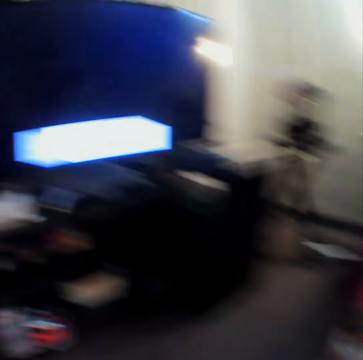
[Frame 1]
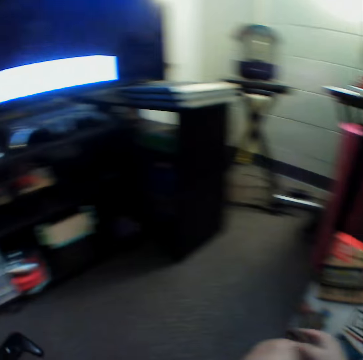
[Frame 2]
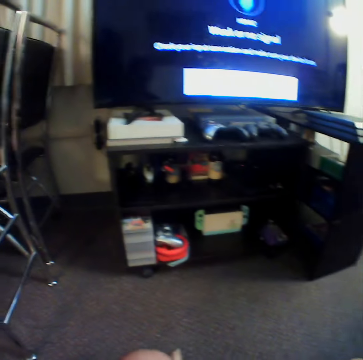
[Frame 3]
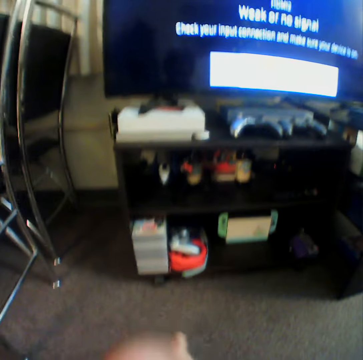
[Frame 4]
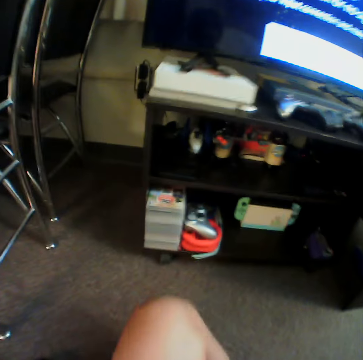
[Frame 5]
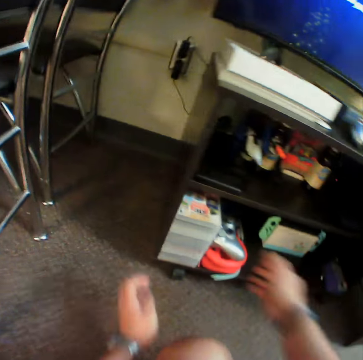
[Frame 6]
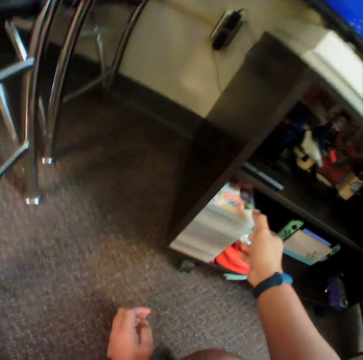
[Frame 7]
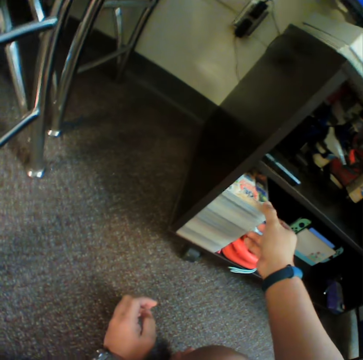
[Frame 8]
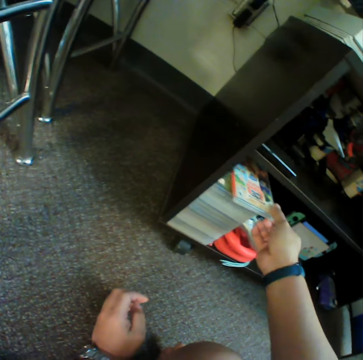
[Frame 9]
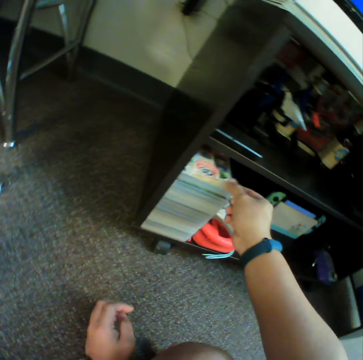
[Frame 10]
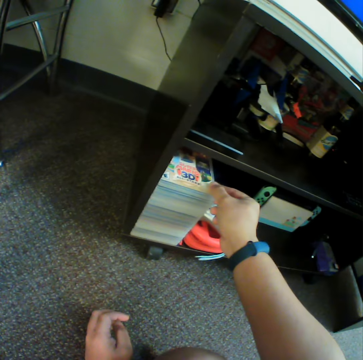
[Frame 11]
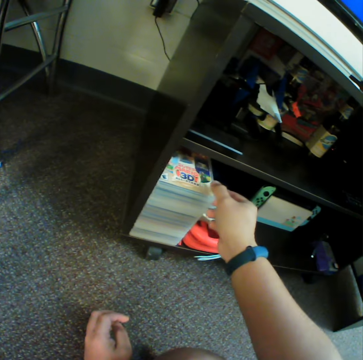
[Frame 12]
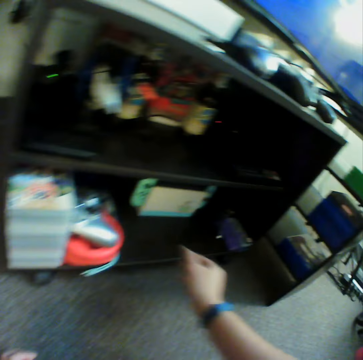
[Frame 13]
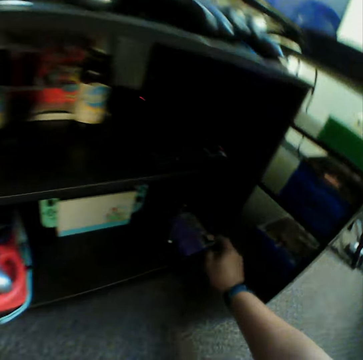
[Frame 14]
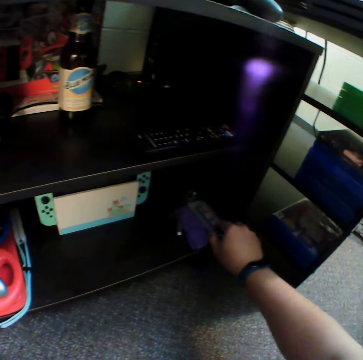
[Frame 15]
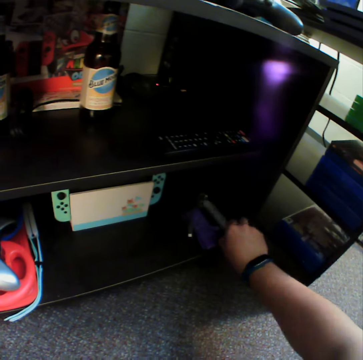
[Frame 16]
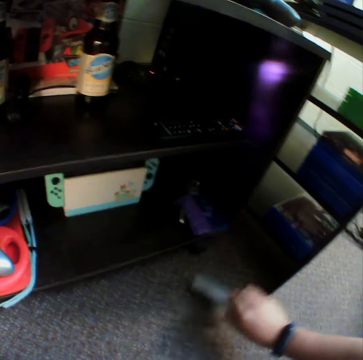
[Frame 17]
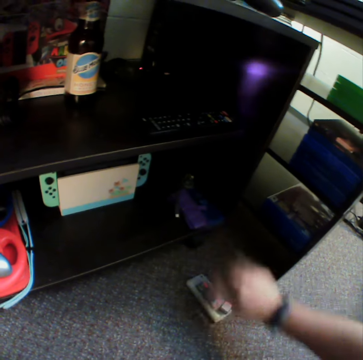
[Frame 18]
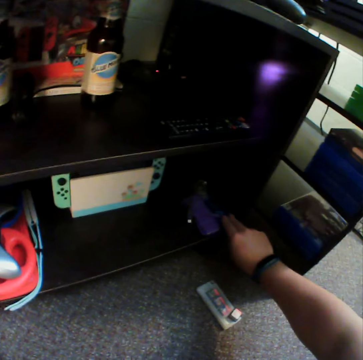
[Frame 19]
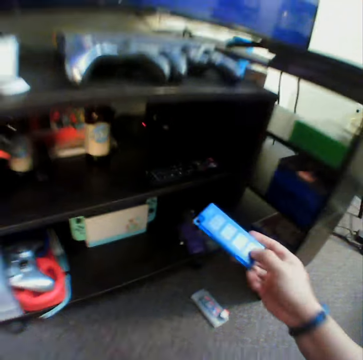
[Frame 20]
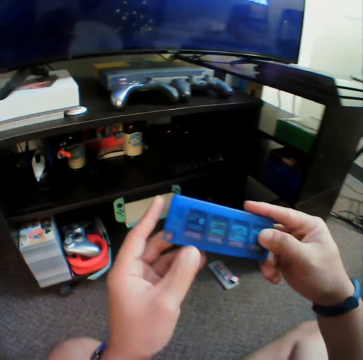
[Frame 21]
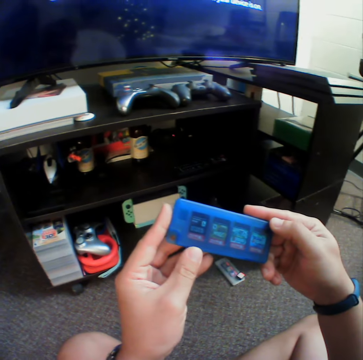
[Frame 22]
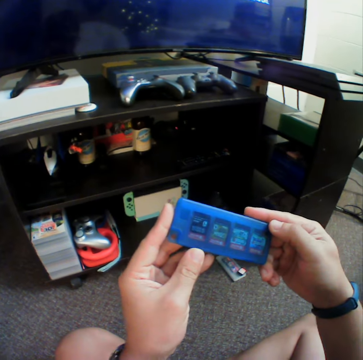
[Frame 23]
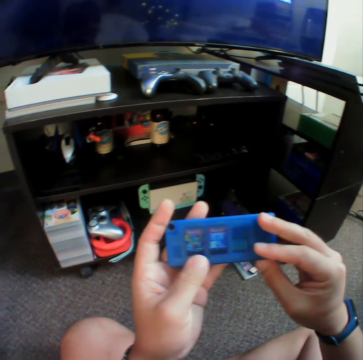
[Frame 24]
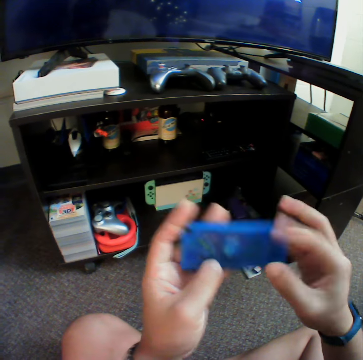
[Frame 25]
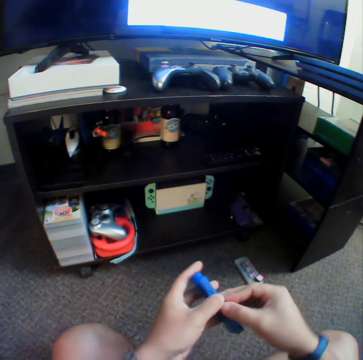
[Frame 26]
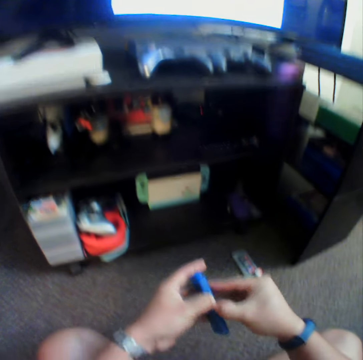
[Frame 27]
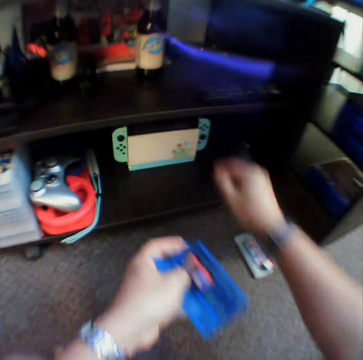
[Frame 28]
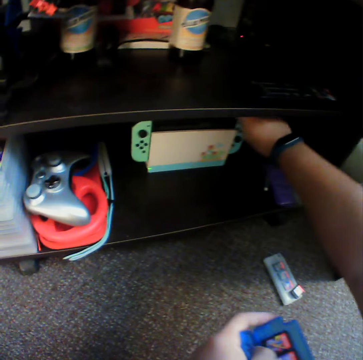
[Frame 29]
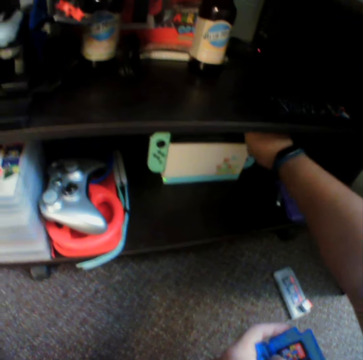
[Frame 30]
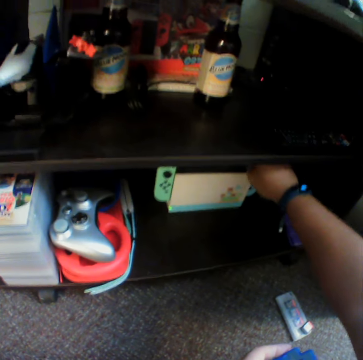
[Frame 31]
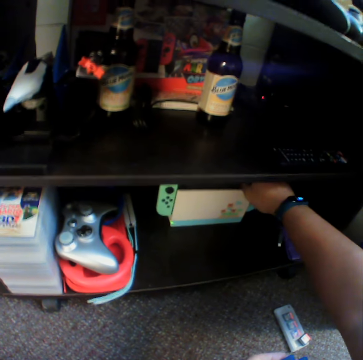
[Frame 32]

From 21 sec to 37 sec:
The camera wearer moves on the floor. They move a CD holder. They touch a novel. They pick up a memory card container. They put down the memory card container. They pick up the memory card container. They open the memory card container.

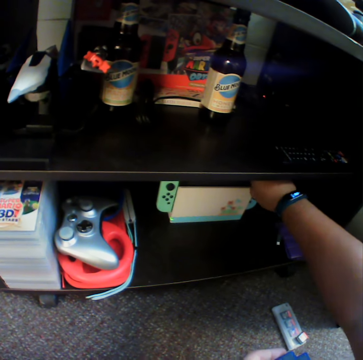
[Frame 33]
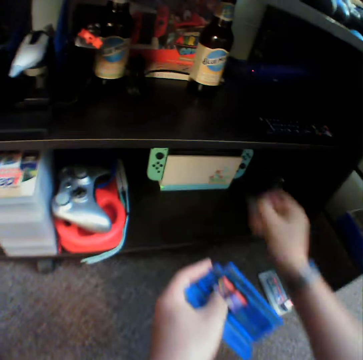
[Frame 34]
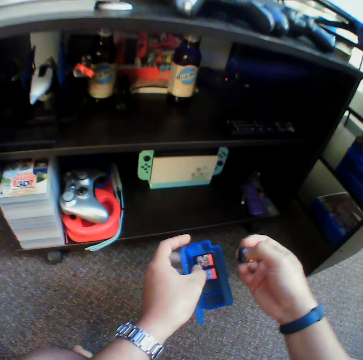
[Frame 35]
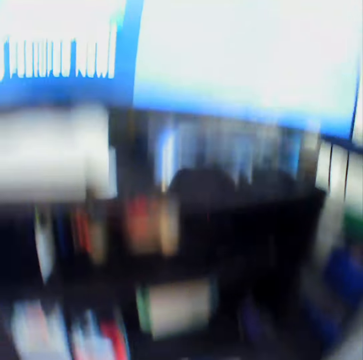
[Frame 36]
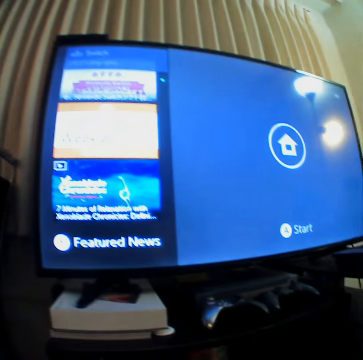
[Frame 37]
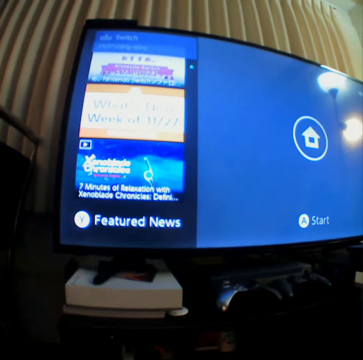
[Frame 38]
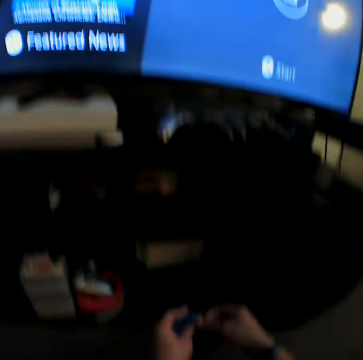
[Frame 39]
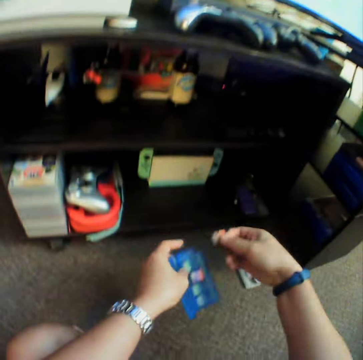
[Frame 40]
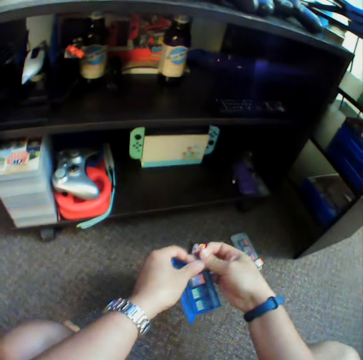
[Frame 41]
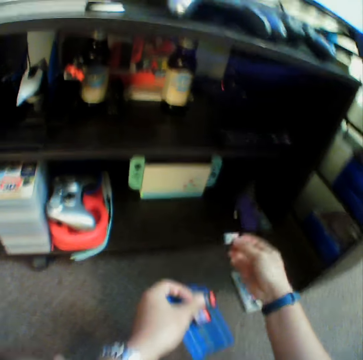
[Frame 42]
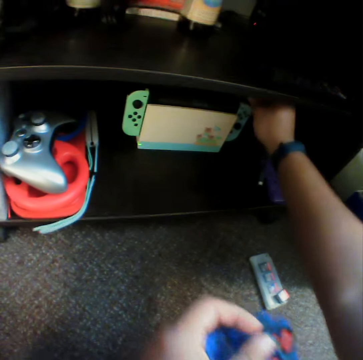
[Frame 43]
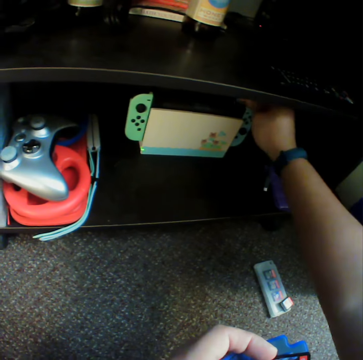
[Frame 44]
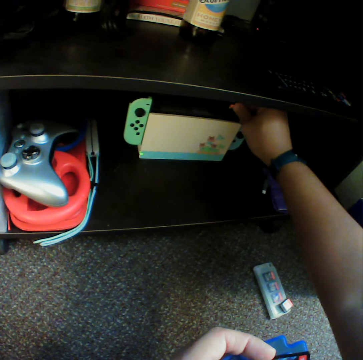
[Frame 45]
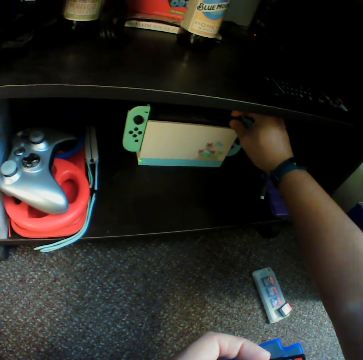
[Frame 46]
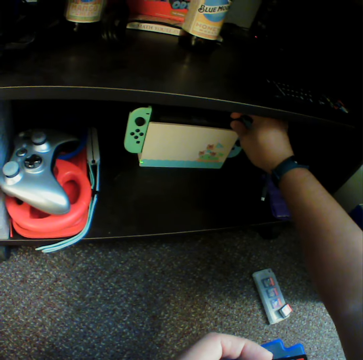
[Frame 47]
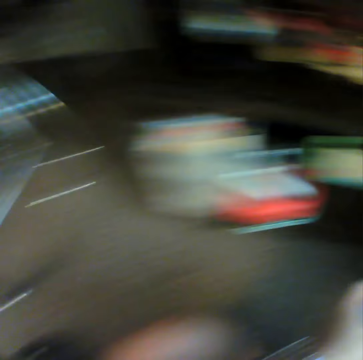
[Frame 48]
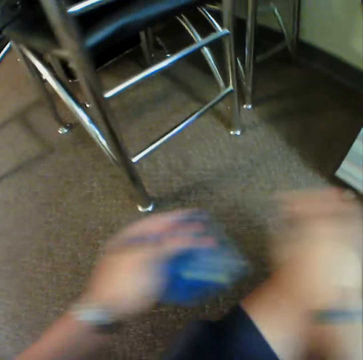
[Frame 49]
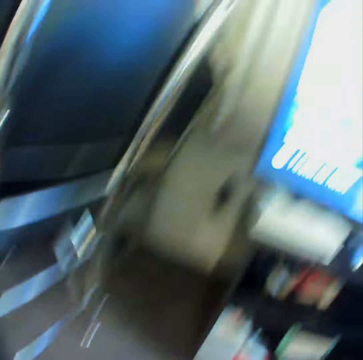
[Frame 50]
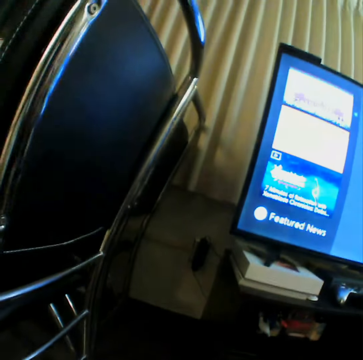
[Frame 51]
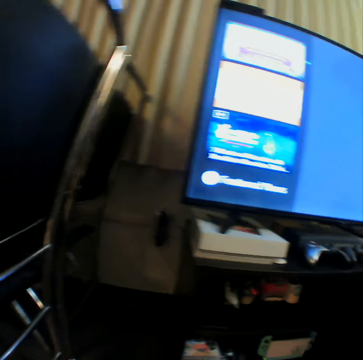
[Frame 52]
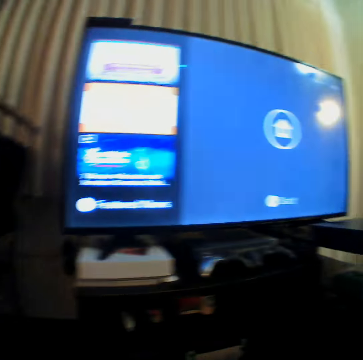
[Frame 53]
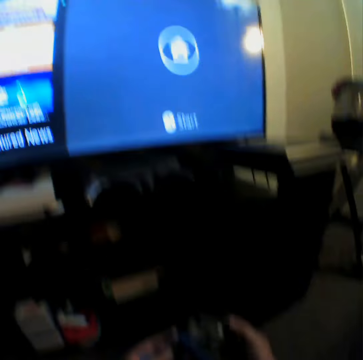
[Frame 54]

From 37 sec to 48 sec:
The camera wearer picks up a memory card. They pick up another memory card. They put a memory card in a memory card reader. They pick up a game controller.

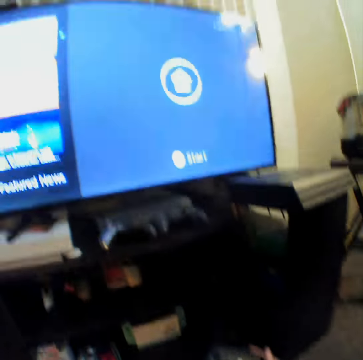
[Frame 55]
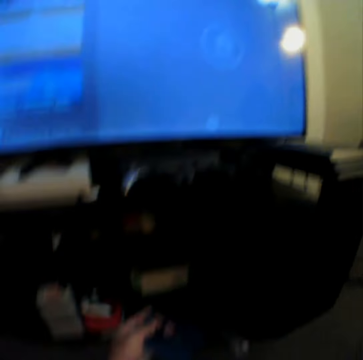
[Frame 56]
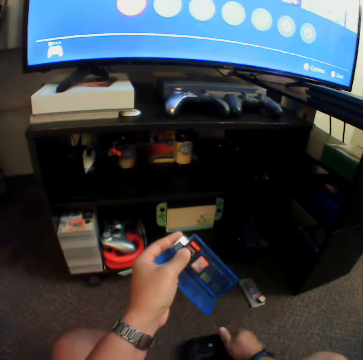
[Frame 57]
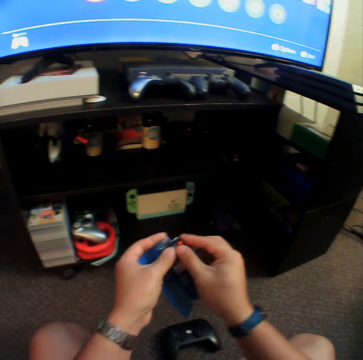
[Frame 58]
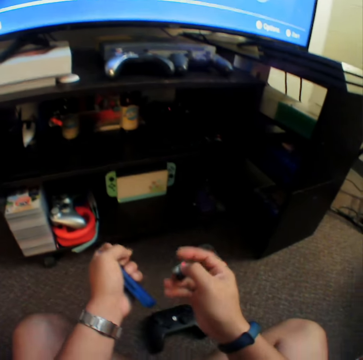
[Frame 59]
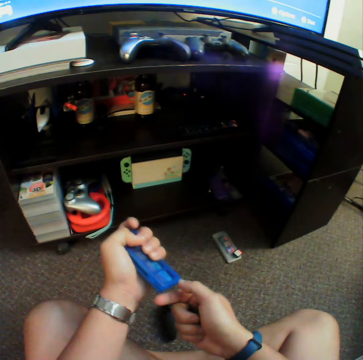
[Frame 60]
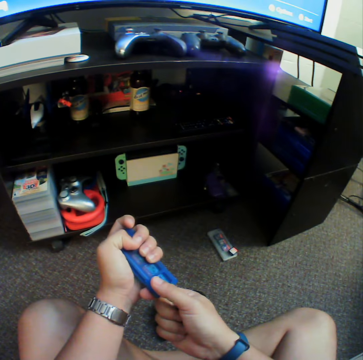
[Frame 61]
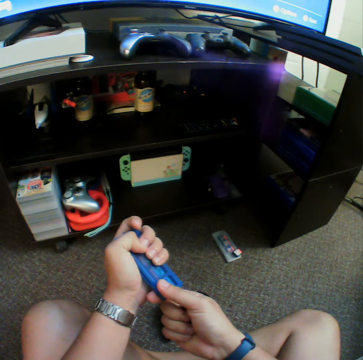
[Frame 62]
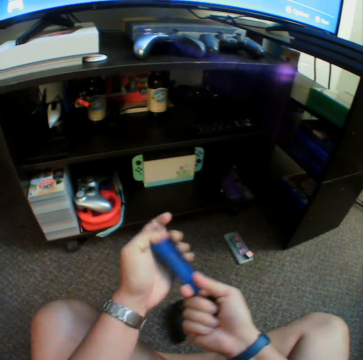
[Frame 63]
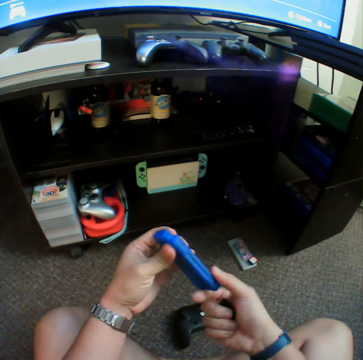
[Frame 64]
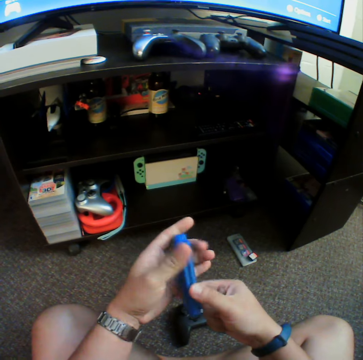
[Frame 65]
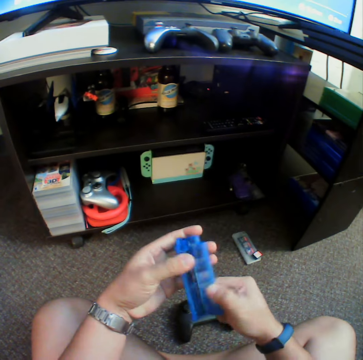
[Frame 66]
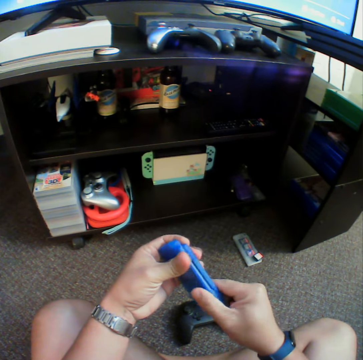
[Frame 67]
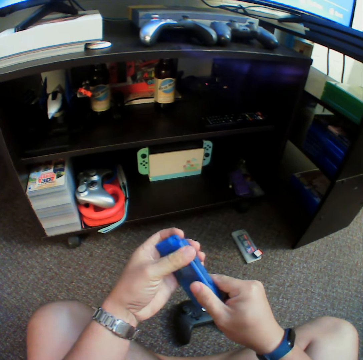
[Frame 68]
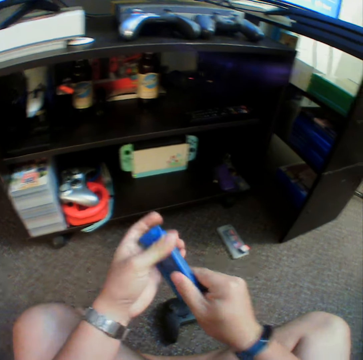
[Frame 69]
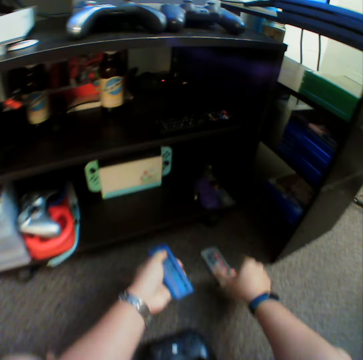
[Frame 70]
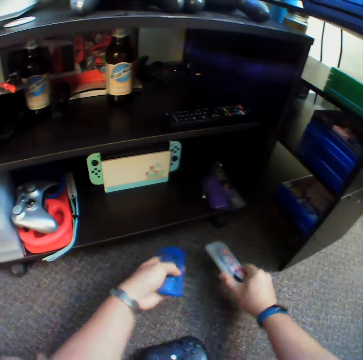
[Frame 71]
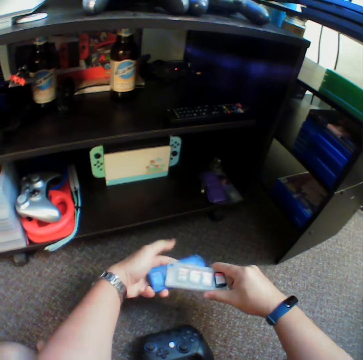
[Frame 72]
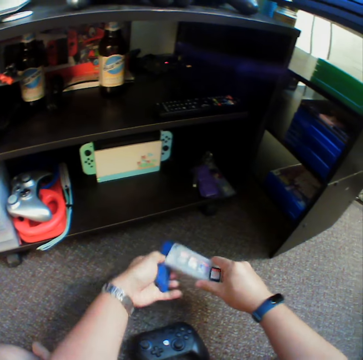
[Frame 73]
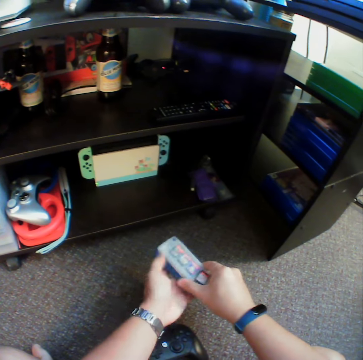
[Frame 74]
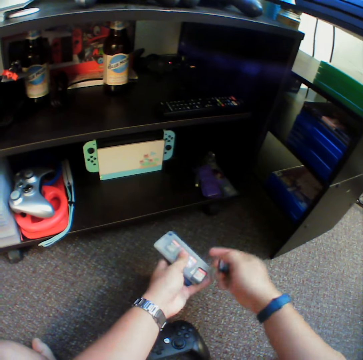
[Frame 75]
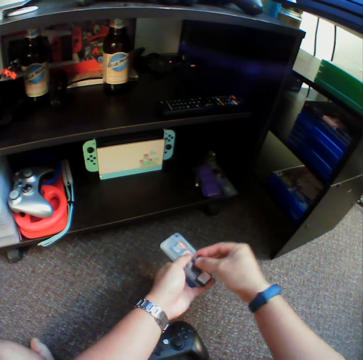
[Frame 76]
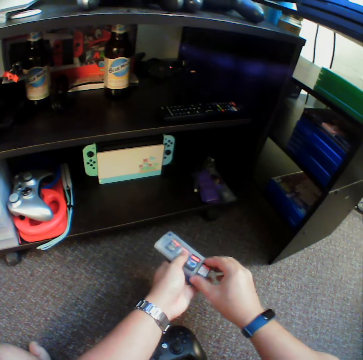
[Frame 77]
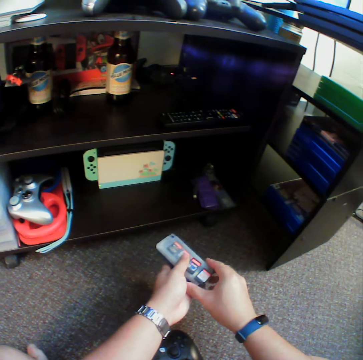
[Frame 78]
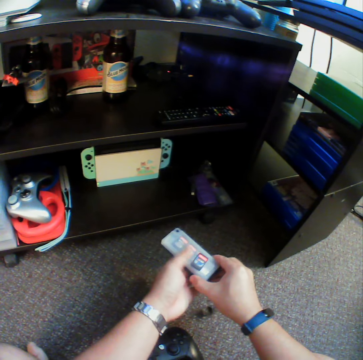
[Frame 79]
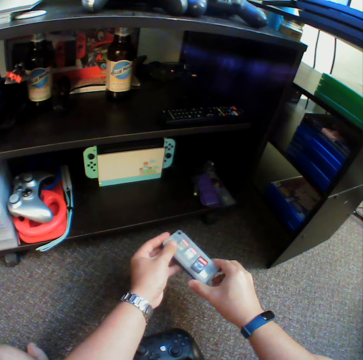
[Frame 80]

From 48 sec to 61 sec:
The camera wearer puts down a game controller. They pick up a memory card. They hold a memory card holder with hands. They pick up the memory card holder. They put together memory card holders. They pick up the memory card.
